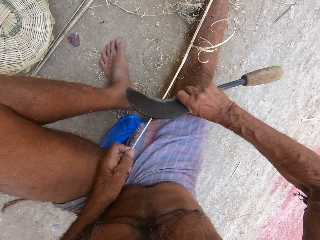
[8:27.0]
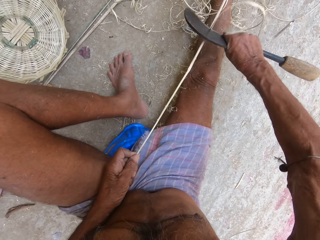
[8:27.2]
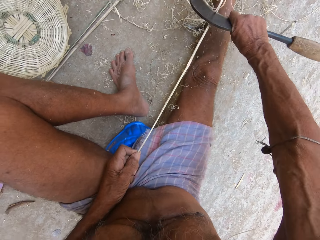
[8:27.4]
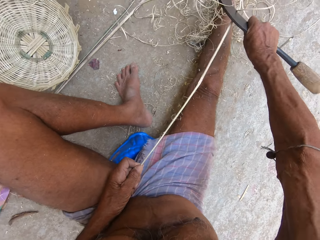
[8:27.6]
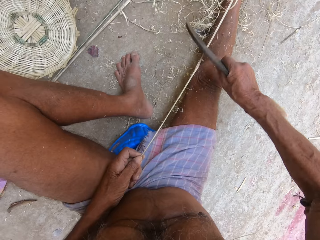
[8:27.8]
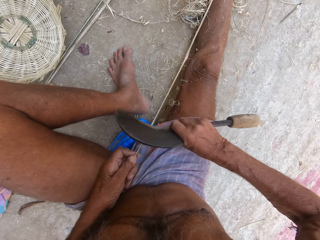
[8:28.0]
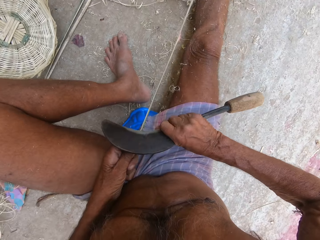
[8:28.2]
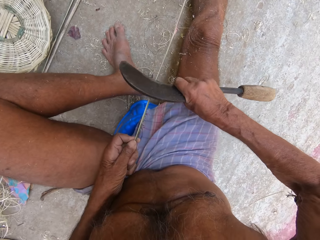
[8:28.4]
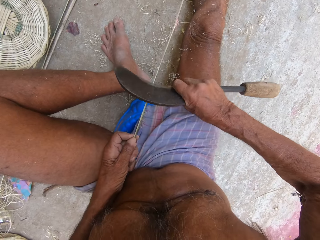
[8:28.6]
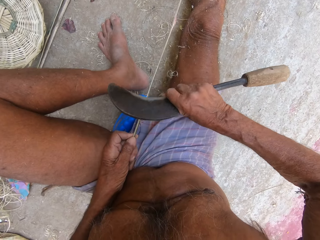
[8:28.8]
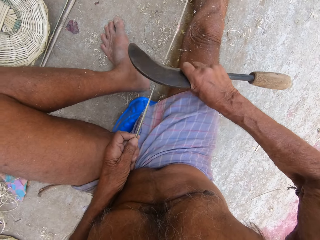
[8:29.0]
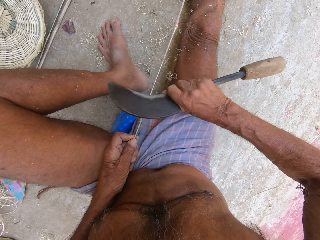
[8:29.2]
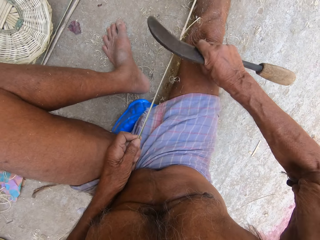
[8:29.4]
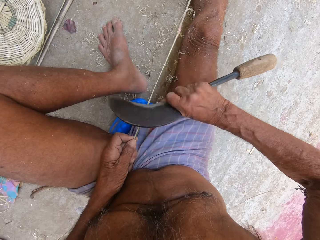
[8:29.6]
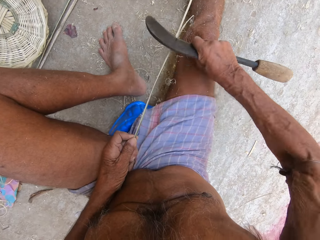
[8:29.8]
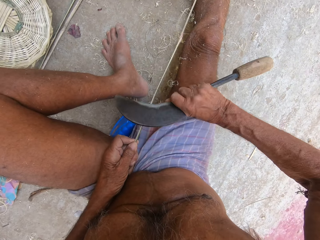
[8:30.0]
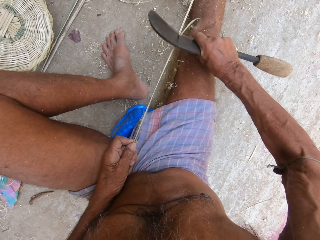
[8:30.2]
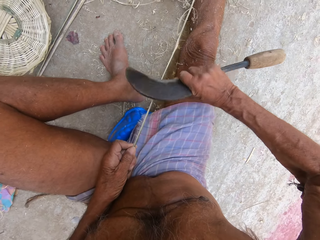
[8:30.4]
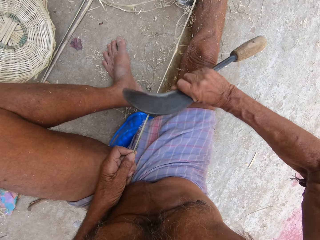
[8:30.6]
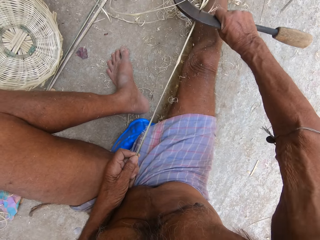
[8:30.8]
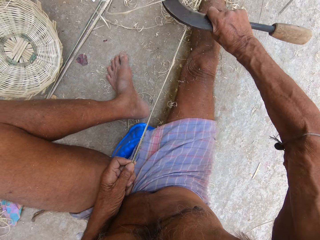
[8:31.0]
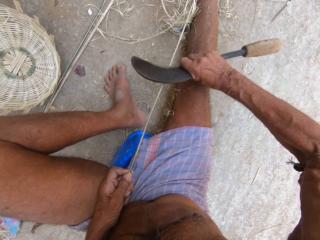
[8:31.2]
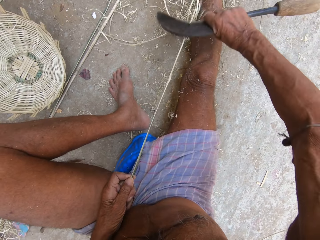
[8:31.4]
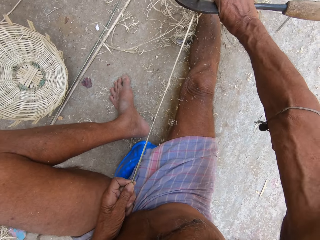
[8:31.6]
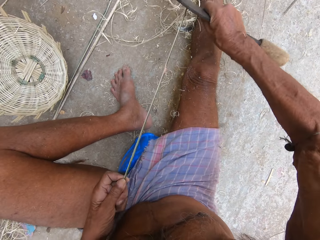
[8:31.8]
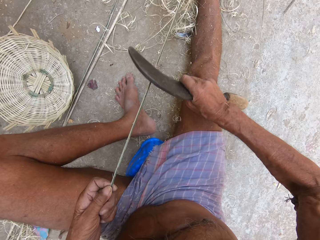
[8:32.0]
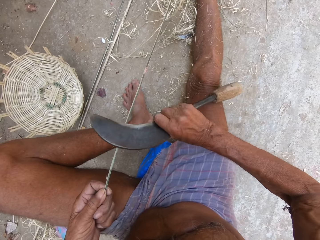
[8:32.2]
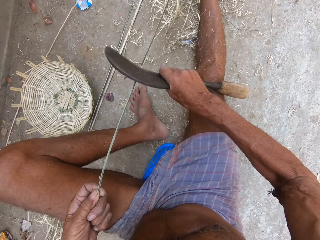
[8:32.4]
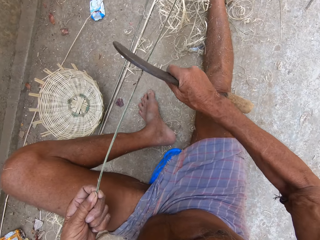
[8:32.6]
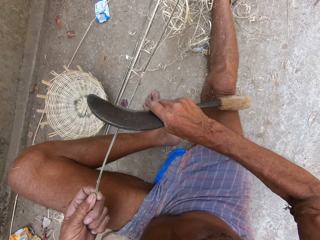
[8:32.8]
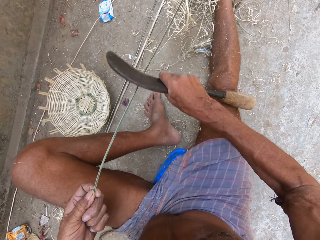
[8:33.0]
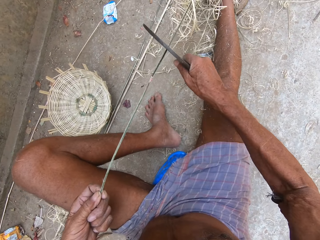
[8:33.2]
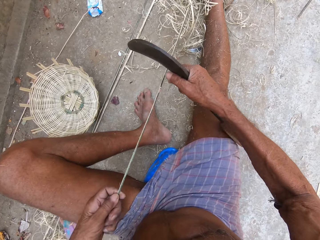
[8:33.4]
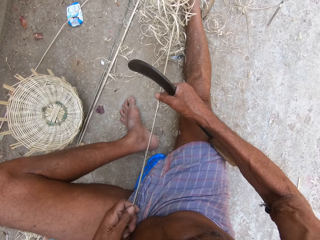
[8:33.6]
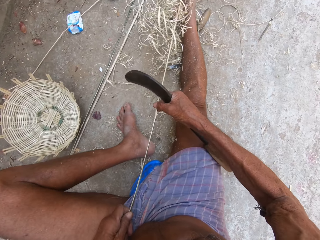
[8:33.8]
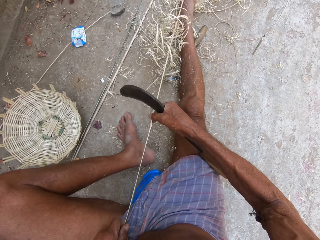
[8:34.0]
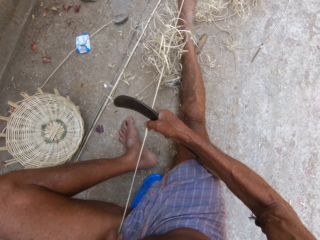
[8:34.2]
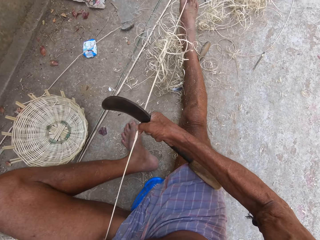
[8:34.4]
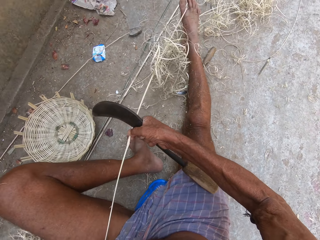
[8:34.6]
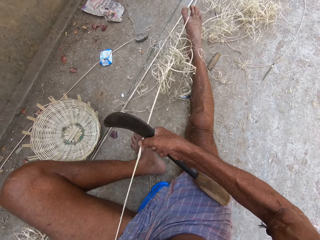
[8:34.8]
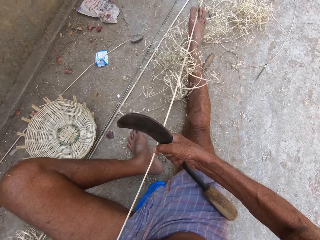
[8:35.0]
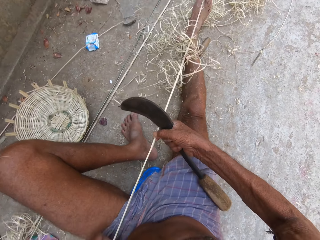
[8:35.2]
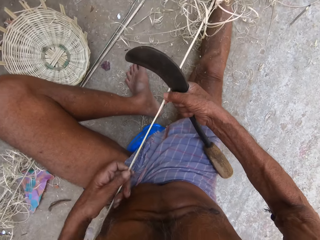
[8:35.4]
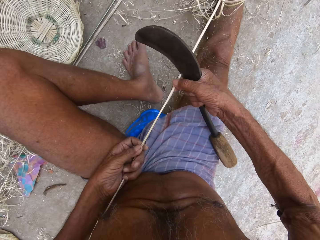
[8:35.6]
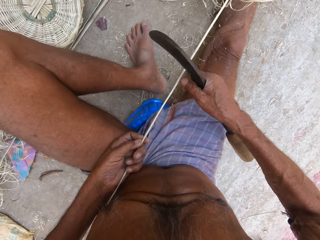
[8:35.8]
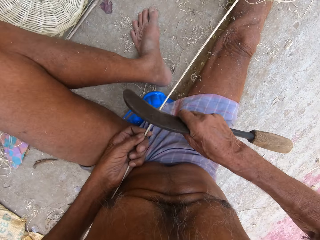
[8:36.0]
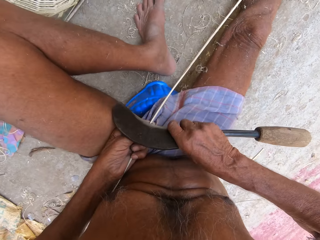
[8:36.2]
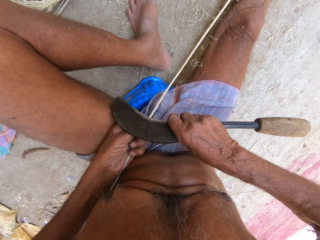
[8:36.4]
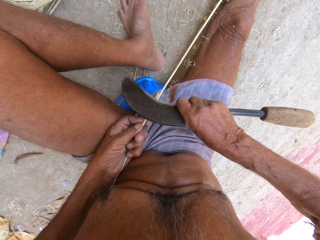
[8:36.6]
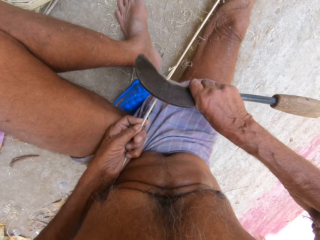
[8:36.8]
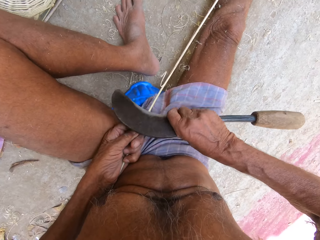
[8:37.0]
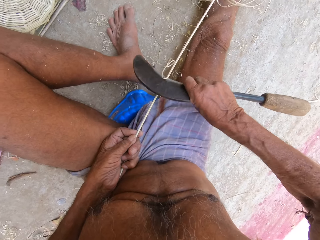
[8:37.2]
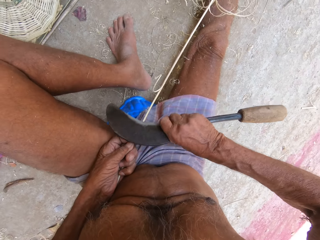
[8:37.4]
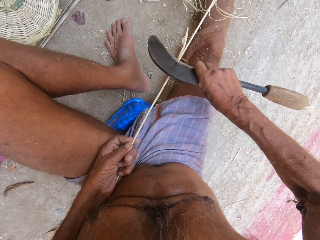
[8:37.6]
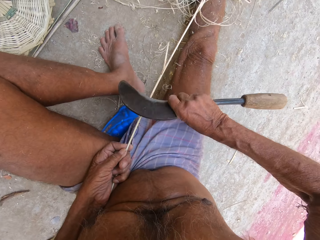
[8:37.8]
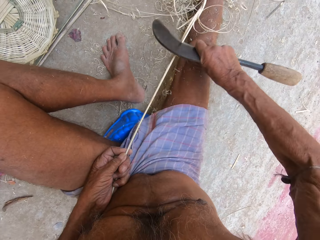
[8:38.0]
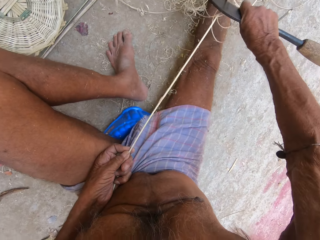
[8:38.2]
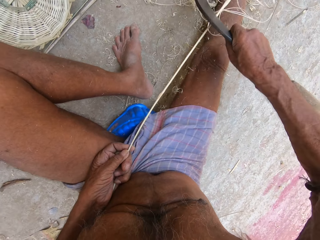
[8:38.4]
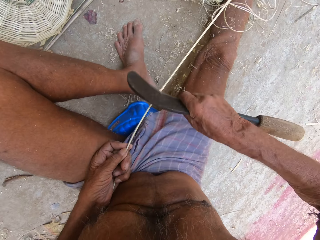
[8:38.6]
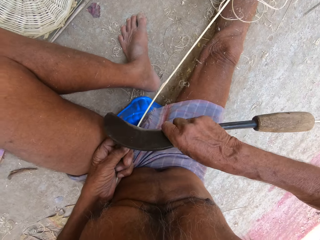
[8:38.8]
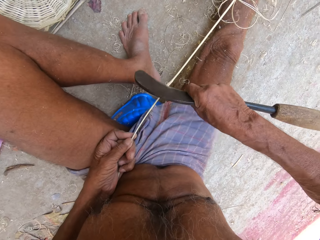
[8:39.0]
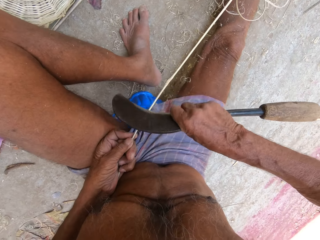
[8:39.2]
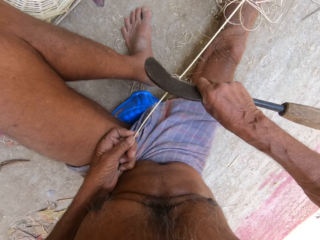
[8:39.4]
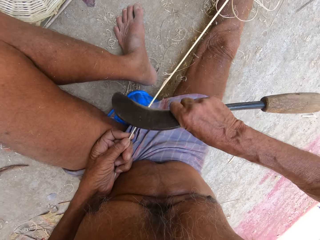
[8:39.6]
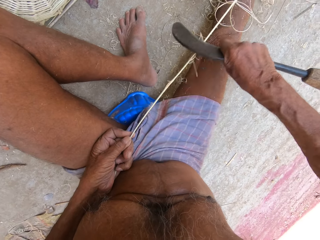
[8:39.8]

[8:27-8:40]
The camera wearer adjusts the palm frond with both hands. He pulls the bamboo strands. He trims the palm frond in his left hand with the kukri knife in his right hand.

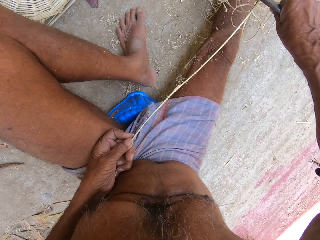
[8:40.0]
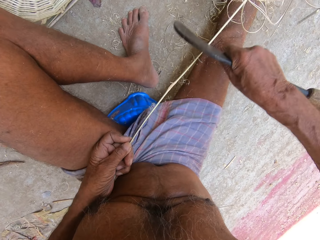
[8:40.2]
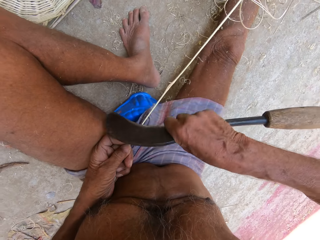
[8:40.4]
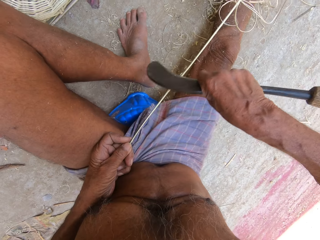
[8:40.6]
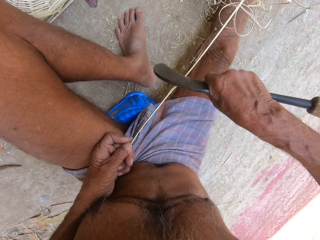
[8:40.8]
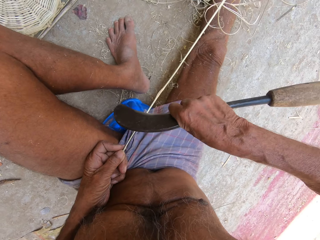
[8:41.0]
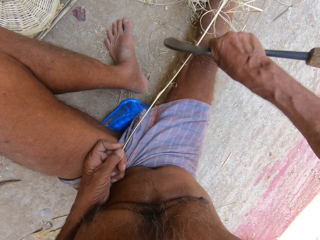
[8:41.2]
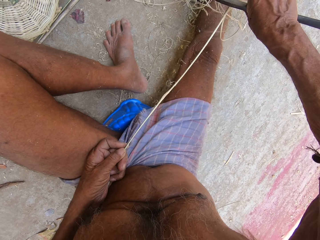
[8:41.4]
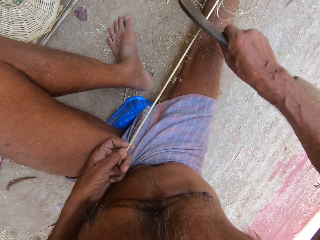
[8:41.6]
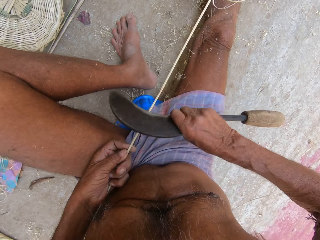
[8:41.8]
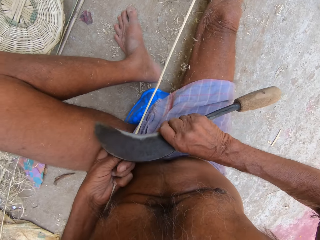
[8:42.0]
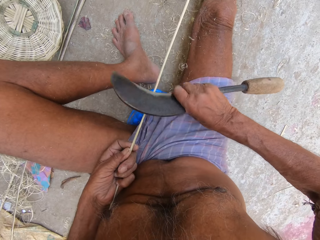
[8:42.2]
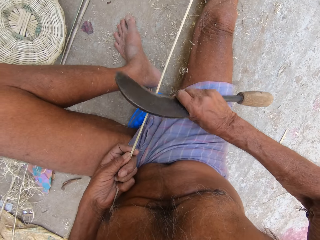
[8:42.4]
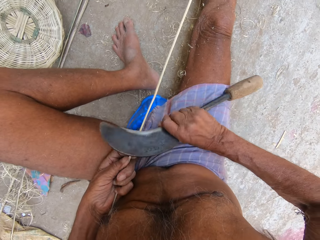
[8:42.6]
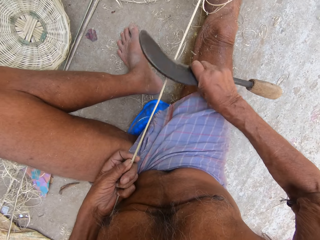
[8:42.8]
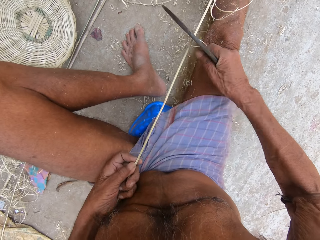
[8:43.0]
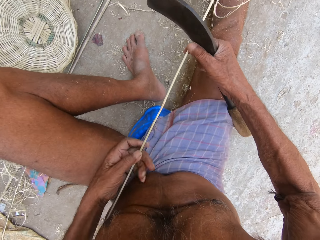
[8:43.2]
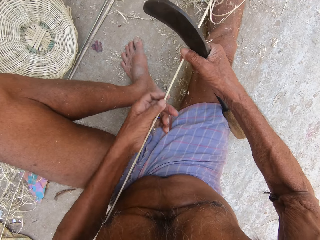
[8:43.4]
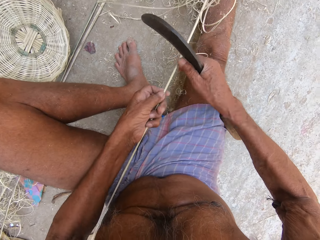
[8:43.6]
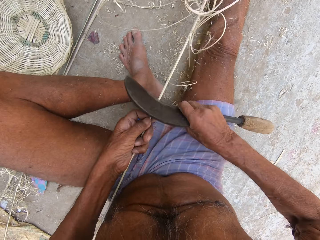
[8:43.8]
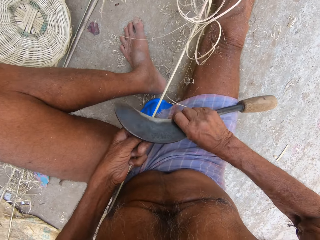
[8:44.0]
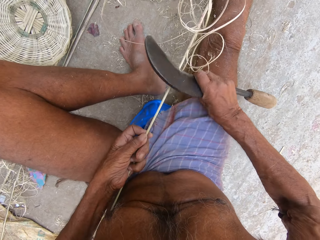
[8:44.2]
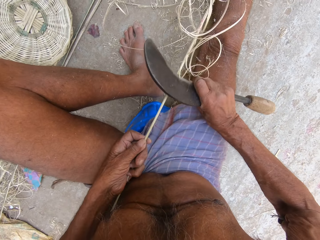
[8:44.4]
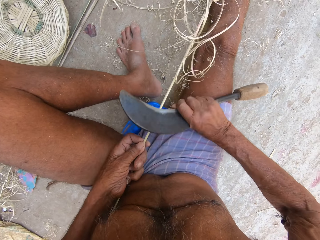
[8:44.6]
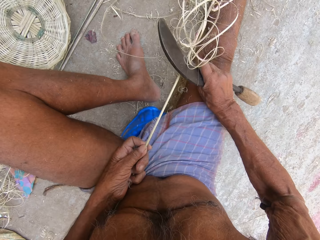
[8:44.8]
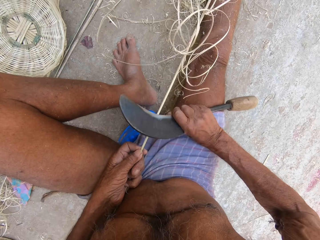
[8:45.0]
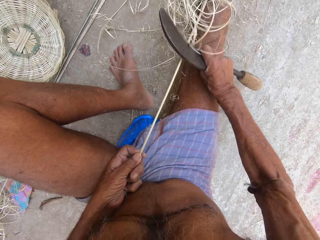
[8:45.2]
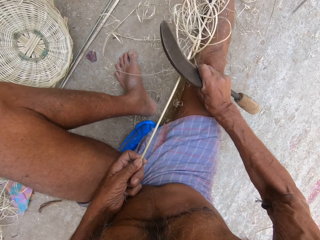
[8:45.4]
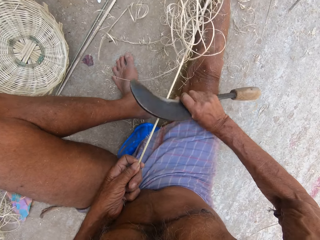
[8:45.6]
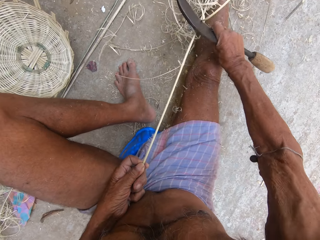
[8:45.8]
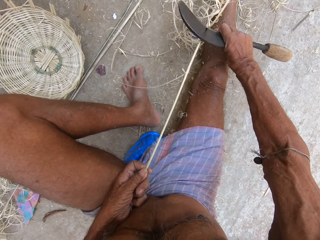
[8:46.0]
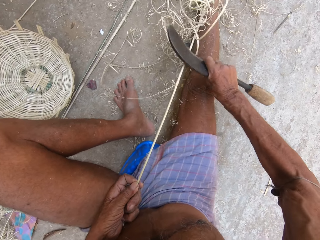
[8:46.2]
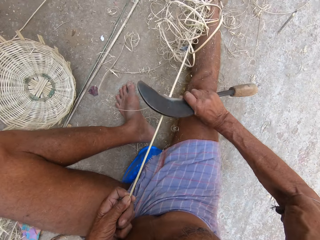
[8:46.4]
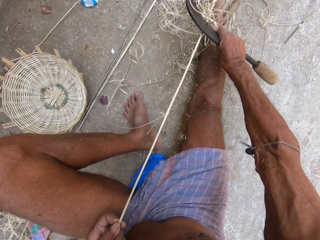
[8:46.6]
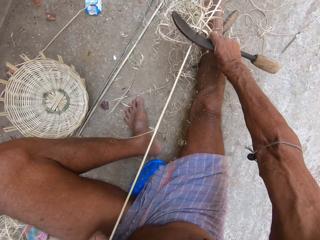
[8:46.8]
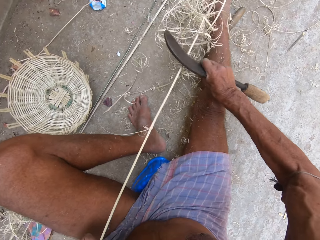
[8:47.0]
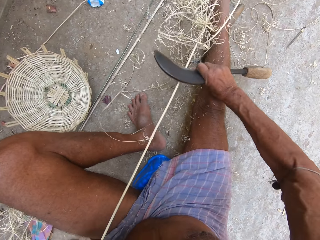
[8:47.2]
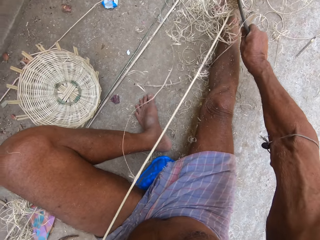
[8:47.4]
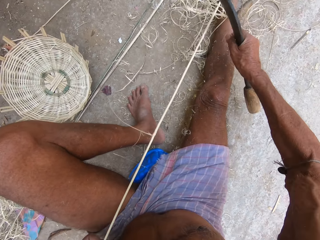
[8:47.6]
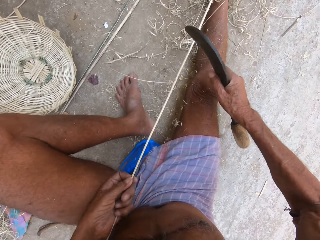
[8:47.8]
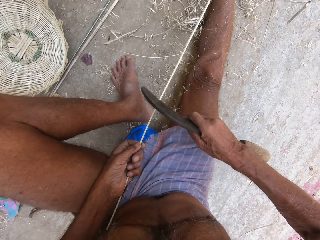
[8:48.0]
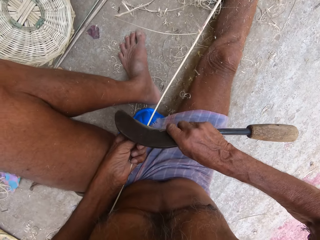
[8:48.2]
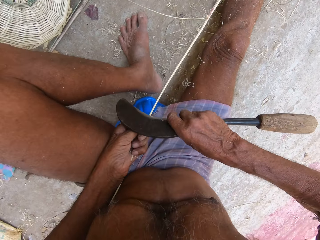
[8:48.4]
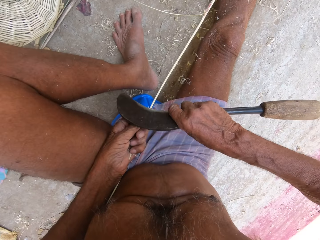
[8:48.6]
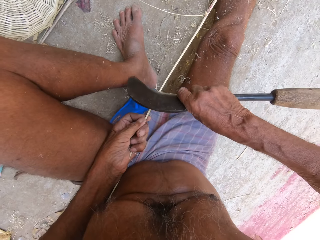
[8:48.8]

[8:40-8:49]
The camera wearer adjusts the palm frond with both hands. He trims the palm frond in his left hand with the kukri knife in his right hand.
